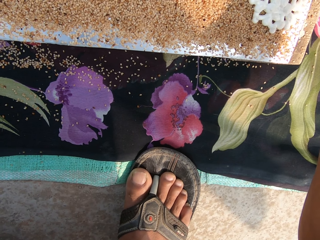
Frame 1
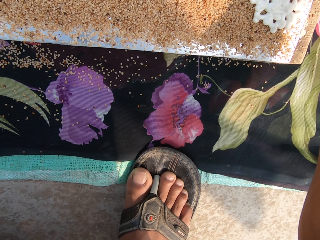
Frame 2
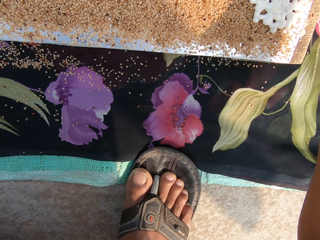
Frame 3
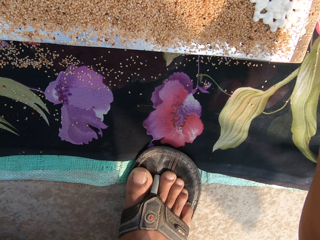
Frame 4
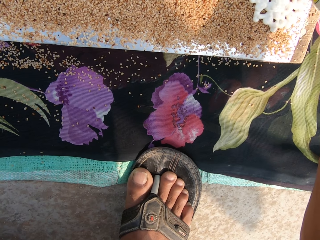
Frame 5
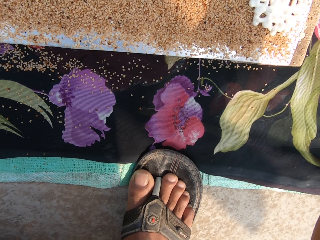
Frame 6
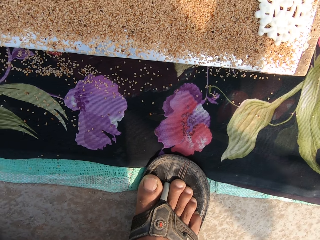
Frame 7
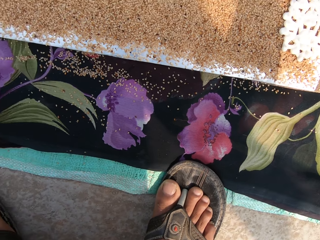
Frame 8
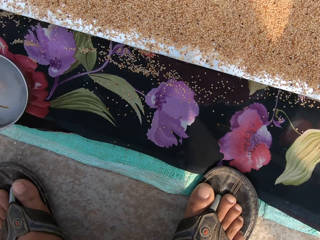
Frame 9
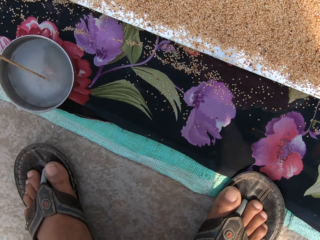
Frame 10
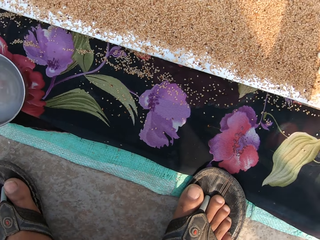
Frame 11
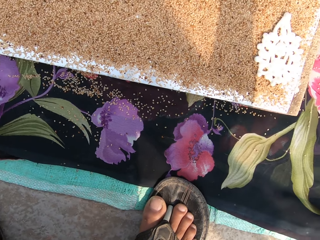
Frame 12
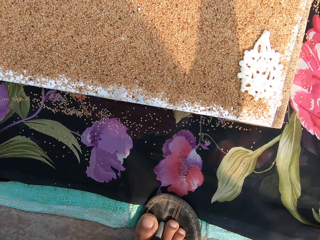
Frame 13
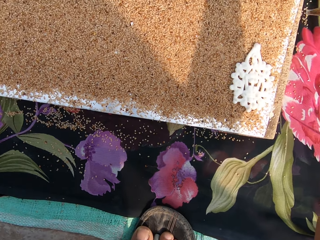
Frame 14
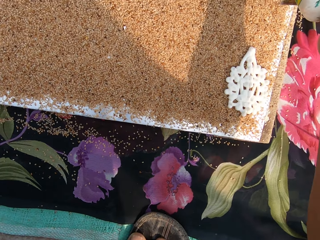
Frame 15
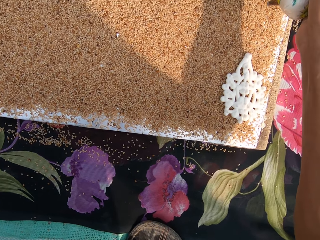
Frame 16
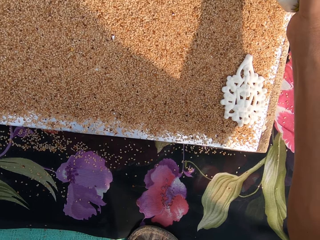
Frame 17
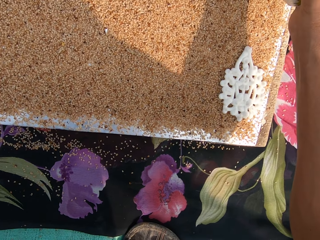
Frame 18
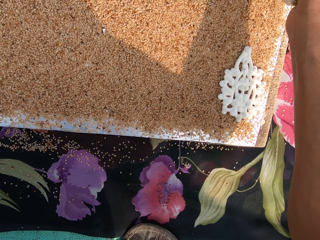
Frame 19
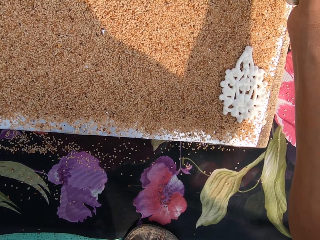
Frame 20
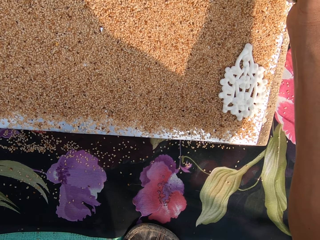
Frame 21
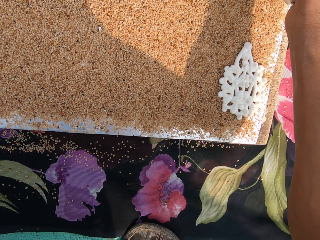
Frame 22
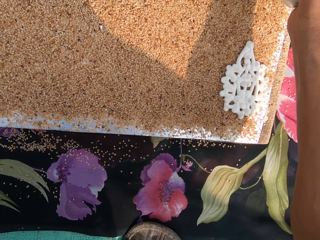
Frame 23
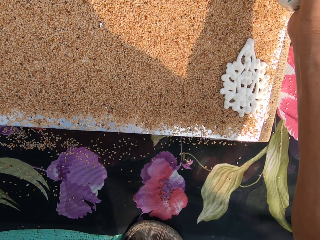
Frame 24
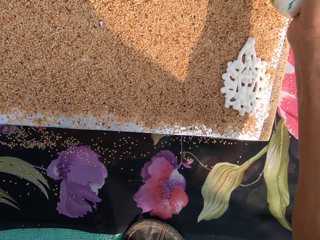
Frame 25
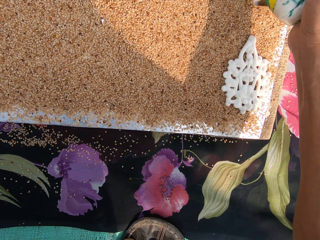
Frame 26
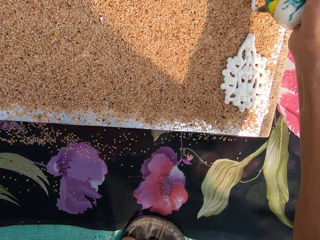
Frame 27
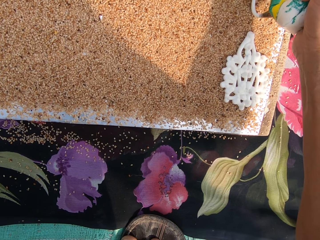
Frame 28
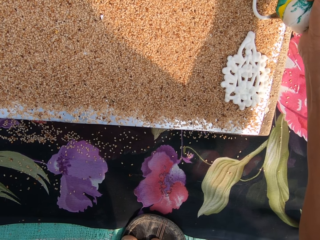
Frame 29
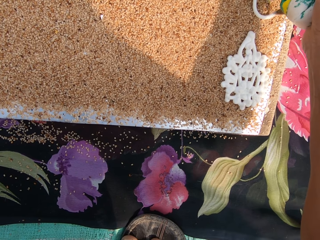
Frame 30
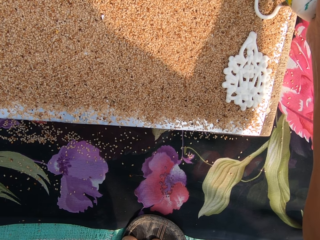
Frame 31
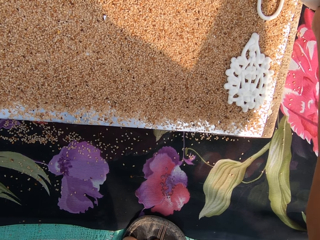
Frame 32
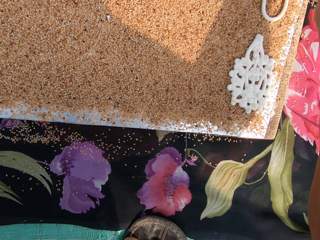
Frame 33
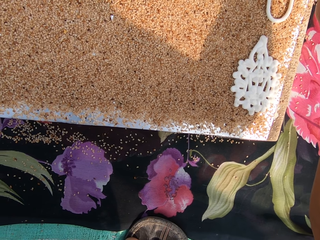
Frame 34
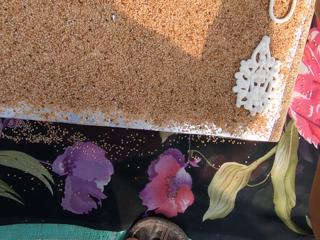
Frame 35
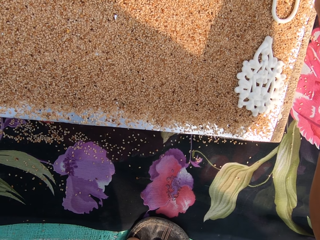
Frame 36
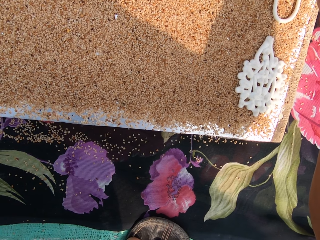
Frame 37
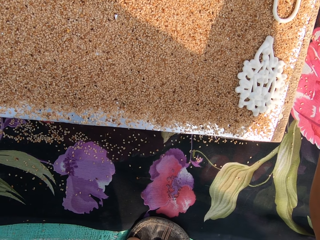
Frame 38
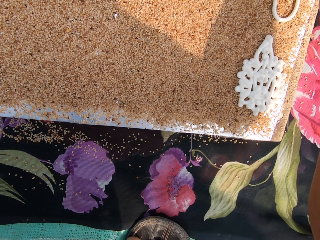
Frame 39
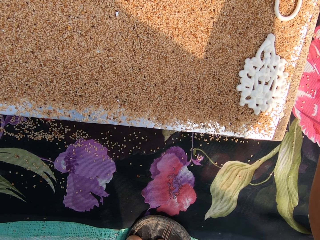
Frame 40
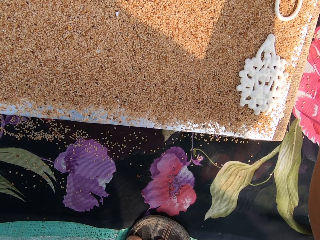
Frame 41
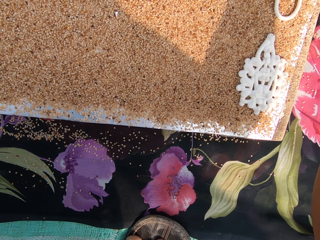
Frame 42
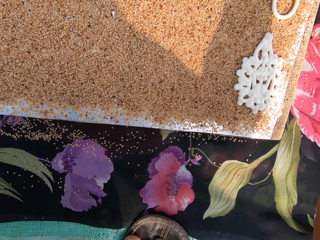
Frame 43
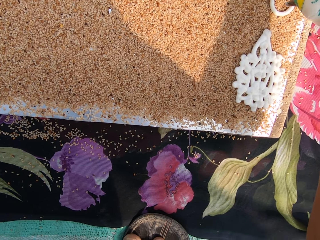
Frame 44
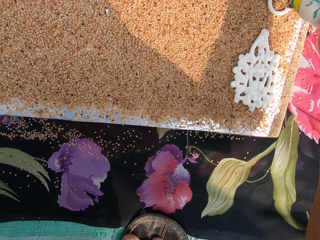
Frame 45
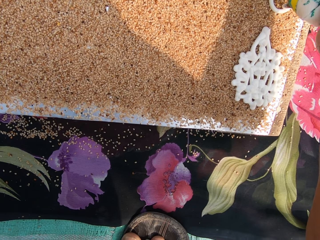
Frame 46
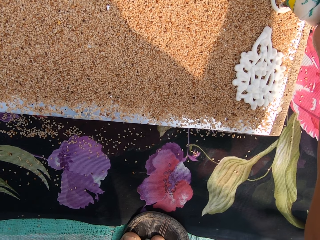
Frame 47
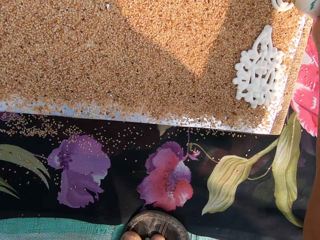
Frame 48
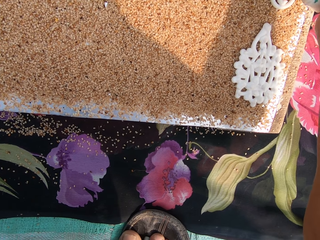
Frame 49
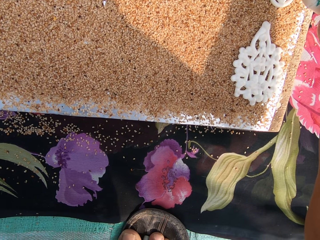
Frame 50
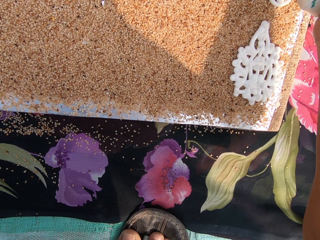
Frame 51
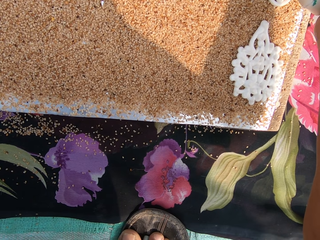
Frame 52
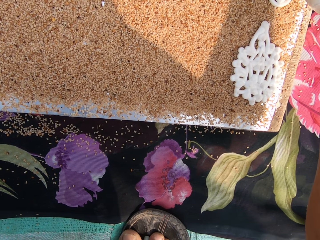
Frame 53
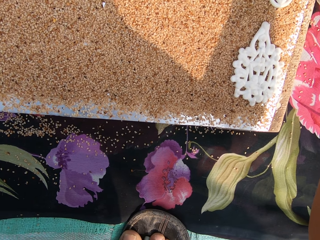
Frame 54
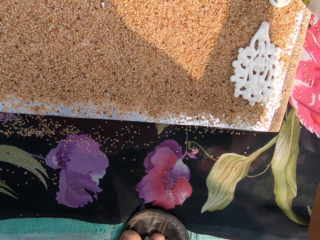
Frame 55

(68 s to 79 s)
The camera wearer stirs some water in a cup on the floor with a stirrer in her left hand. She holds a paint brush. She presses some dough from the pastry bag in her right hand on the sesame seeds on the board. She crafts on the decorative mat.

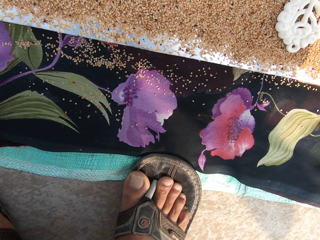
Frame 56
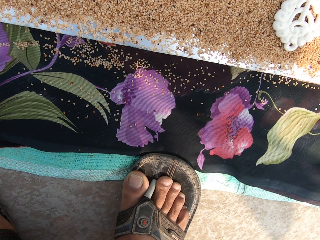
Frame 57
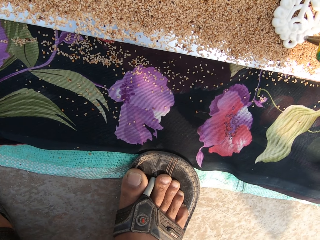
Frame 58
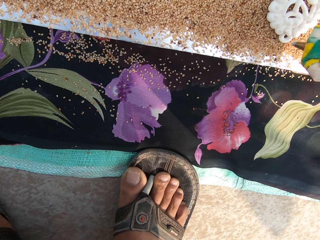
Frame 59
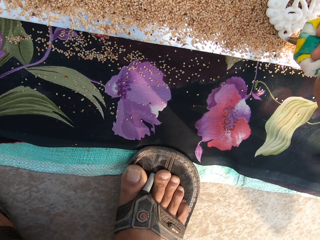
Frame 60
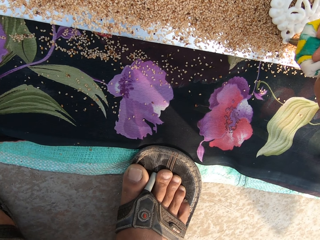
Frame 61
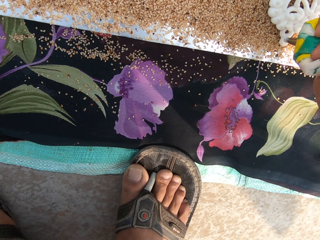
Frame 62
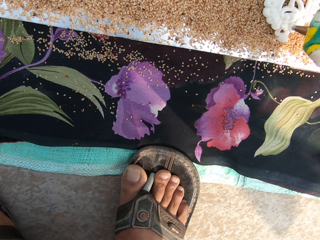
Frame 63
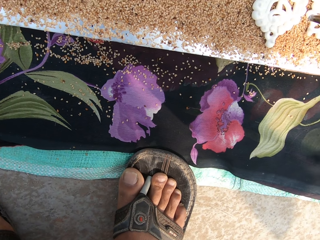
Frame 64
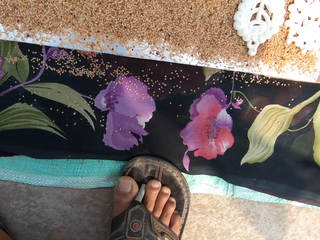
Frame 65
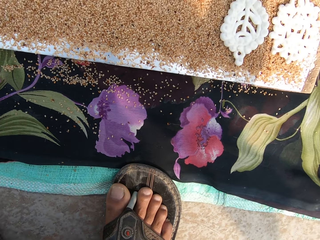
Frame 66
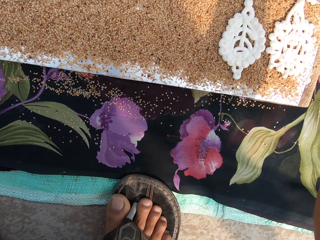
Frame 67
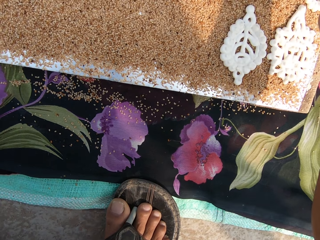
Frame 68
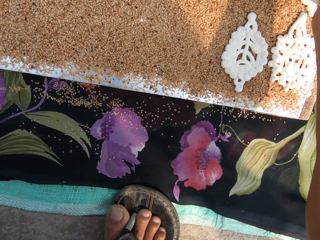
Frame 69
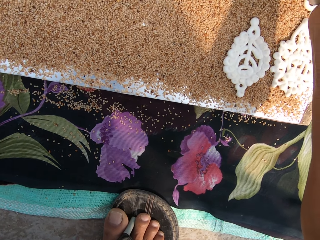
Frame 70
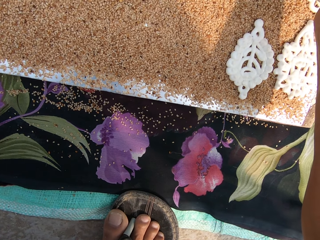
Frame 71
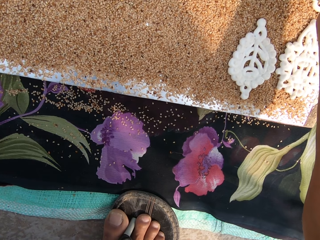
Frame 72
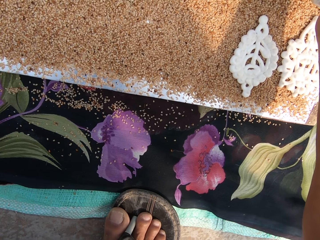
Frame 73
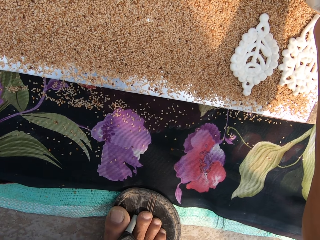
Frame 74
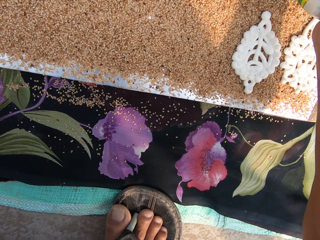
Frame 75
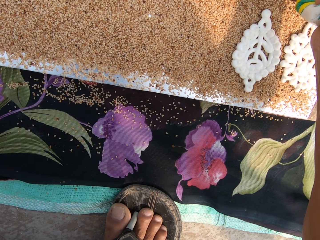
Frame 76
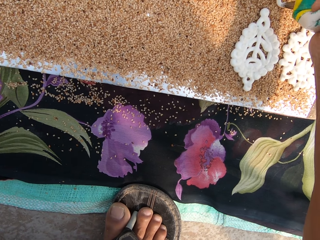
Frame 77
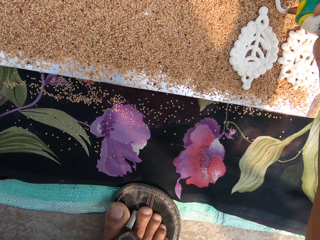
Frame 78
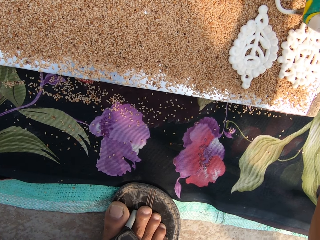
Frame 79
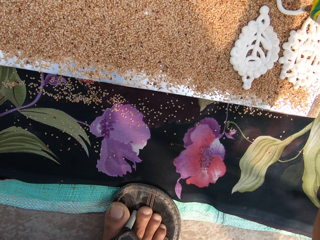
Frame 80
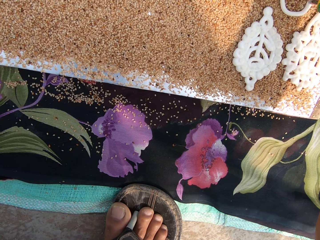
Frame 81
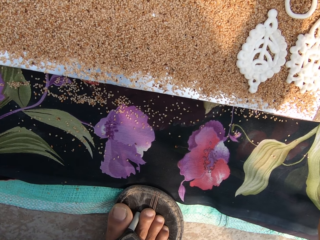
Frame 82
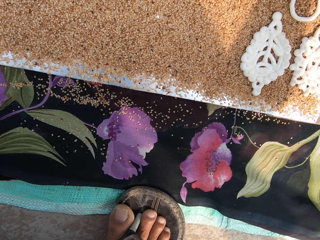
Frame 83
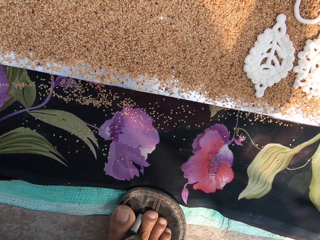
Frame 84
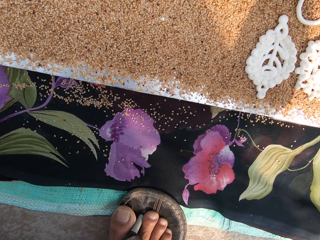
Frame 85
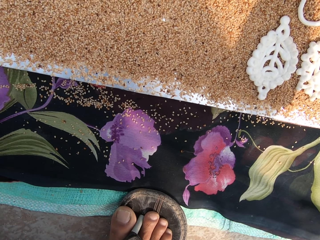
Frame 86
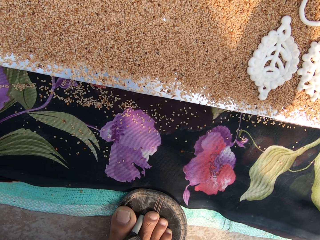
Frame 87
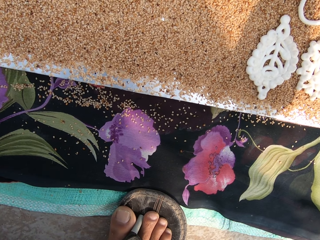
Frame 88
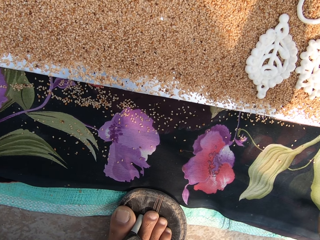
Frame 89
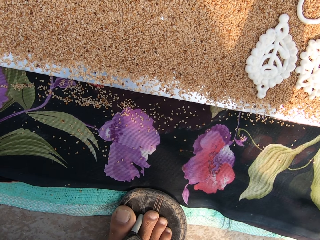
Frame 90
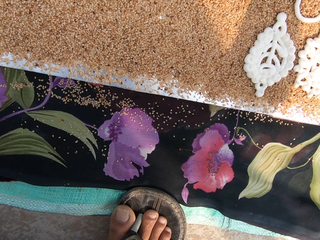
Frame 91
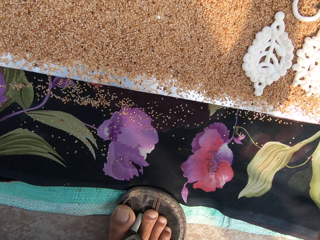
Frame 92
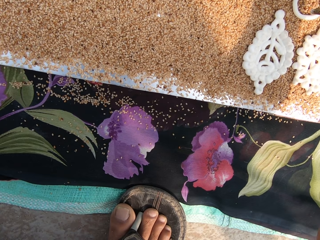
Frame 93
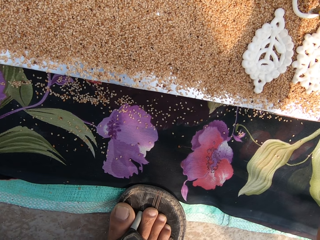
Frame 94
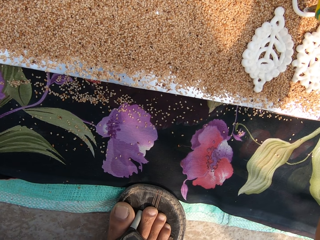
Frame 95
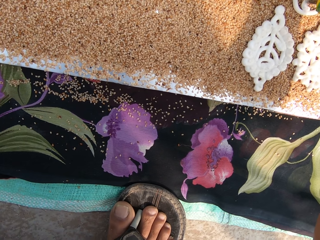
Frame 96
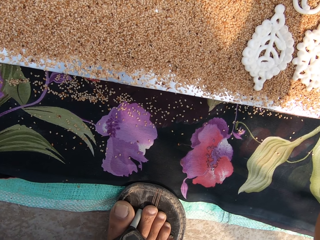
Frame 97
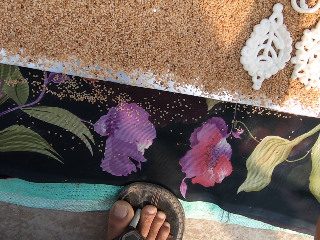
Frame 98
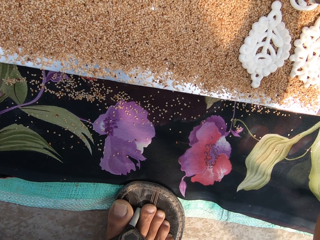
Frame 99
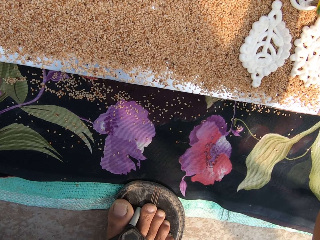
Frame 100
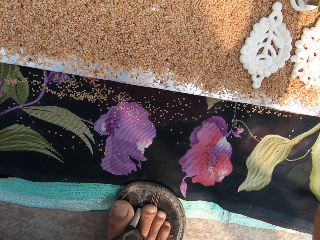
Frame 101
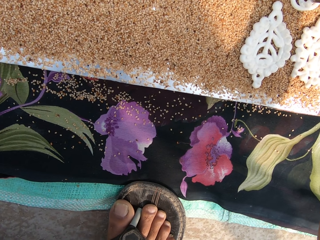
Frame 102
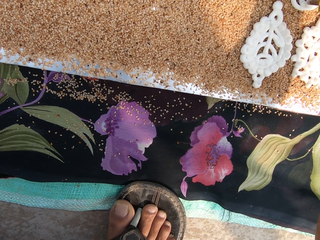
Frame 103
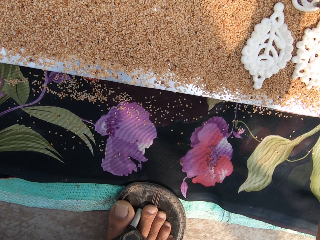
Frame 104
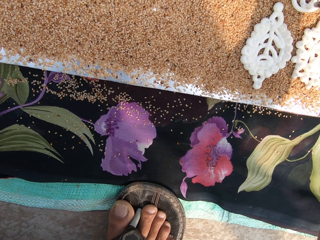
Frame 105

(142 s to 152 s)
The camera wearer stops decorating. They look around. They craft on the decorative mat.
